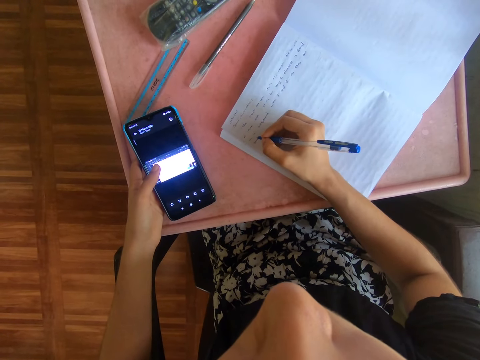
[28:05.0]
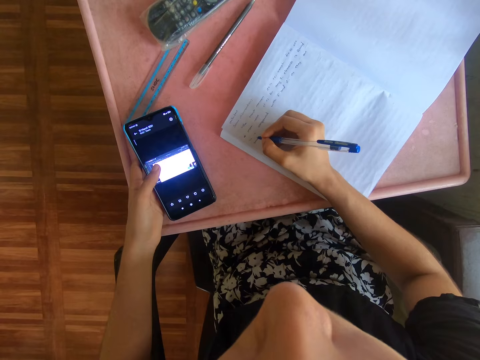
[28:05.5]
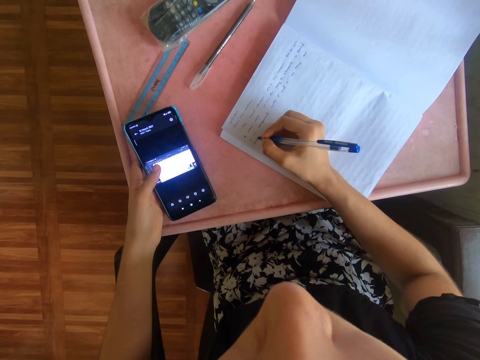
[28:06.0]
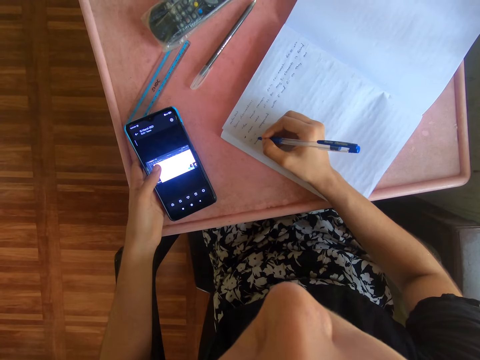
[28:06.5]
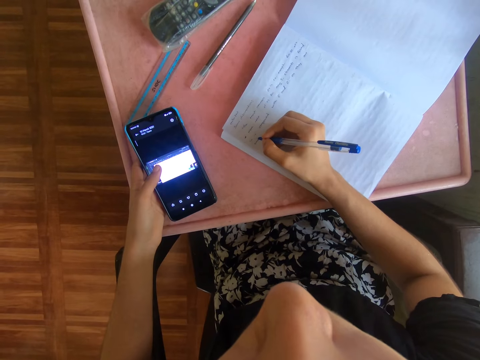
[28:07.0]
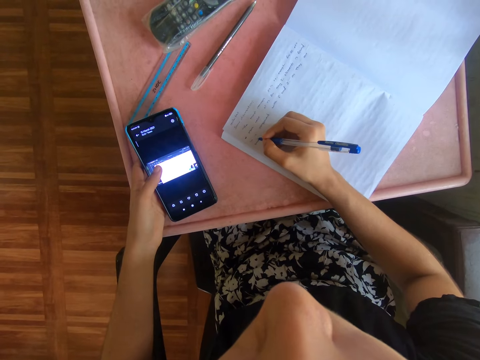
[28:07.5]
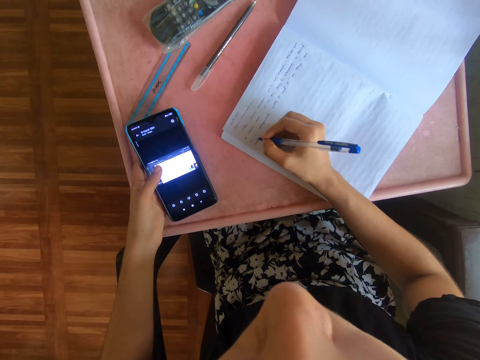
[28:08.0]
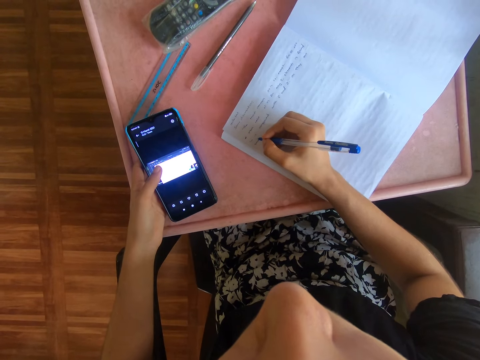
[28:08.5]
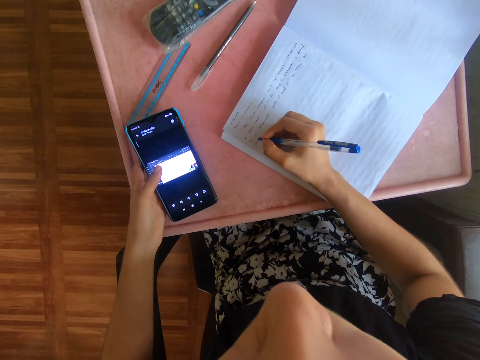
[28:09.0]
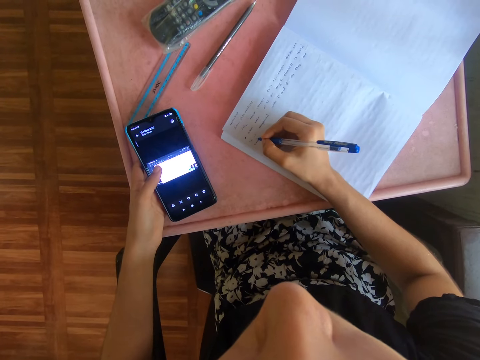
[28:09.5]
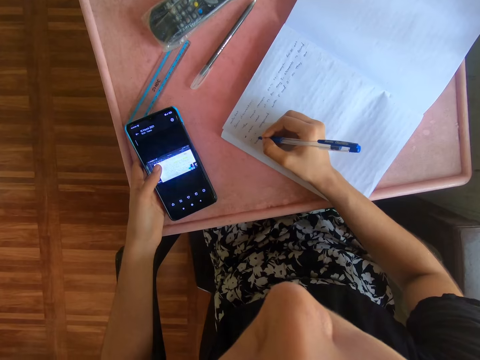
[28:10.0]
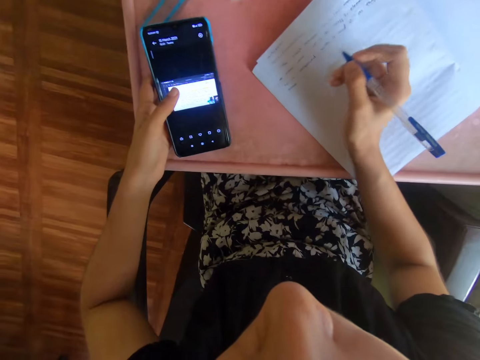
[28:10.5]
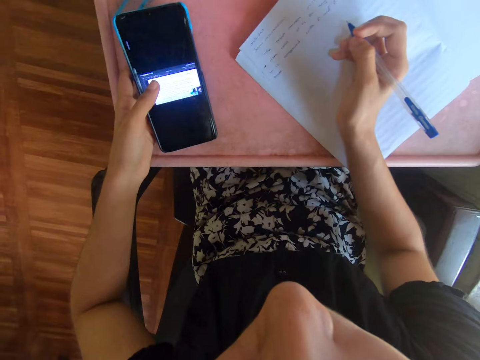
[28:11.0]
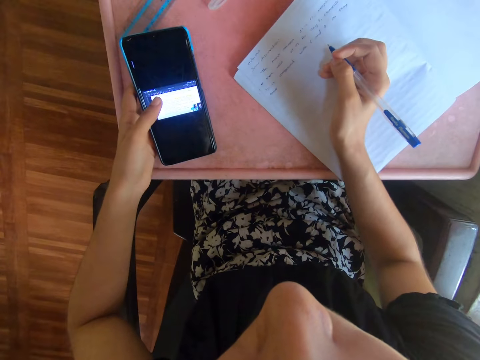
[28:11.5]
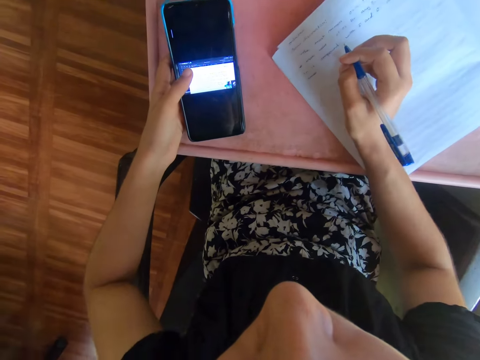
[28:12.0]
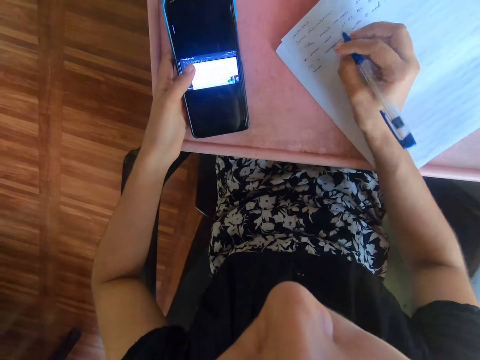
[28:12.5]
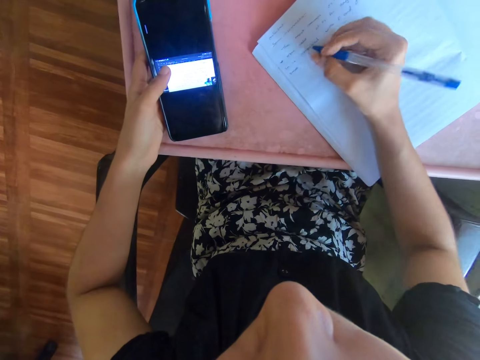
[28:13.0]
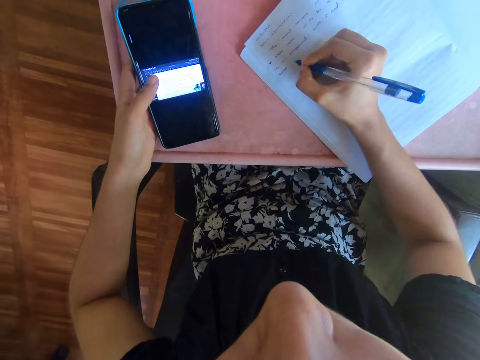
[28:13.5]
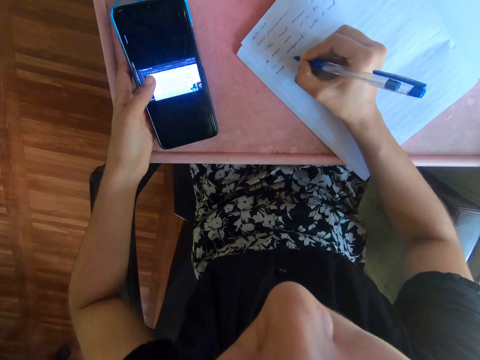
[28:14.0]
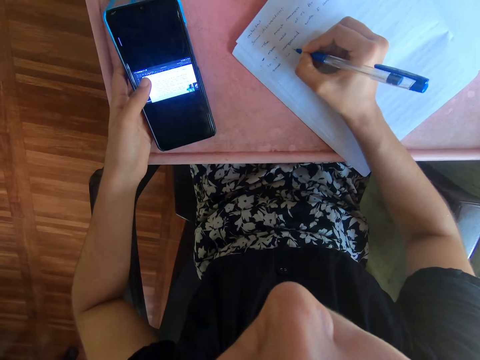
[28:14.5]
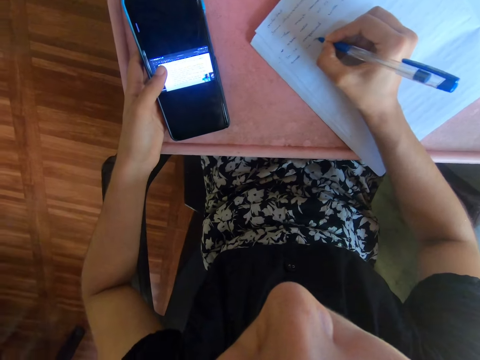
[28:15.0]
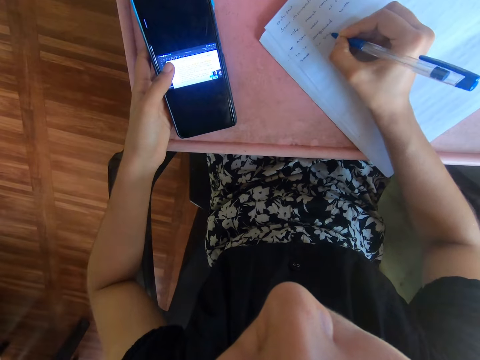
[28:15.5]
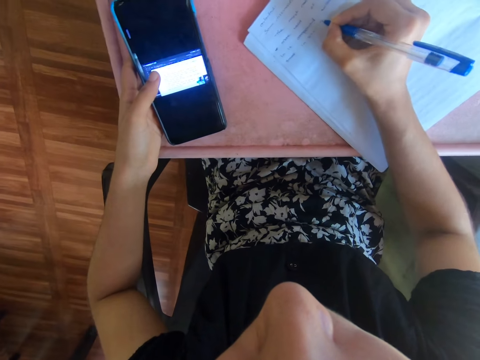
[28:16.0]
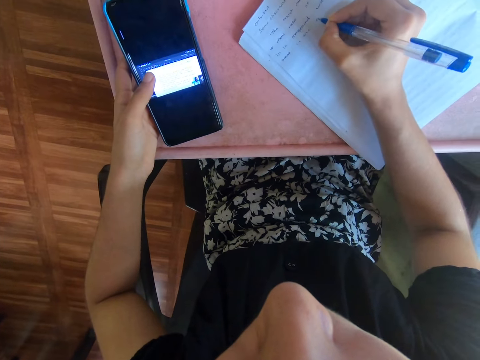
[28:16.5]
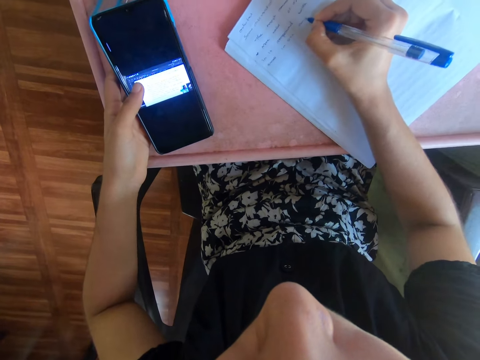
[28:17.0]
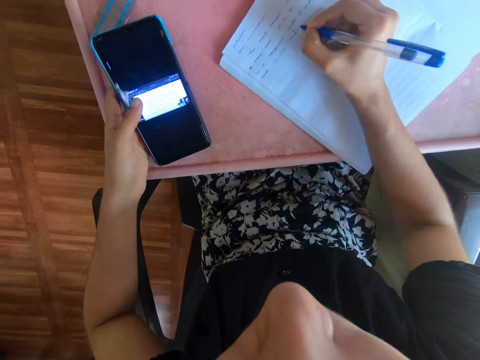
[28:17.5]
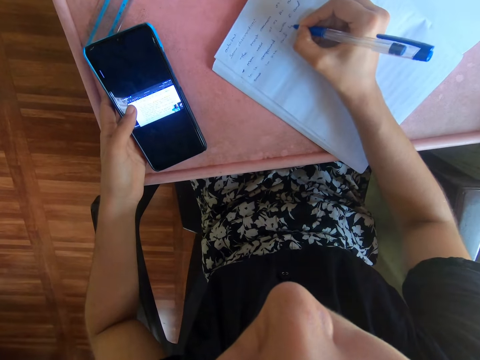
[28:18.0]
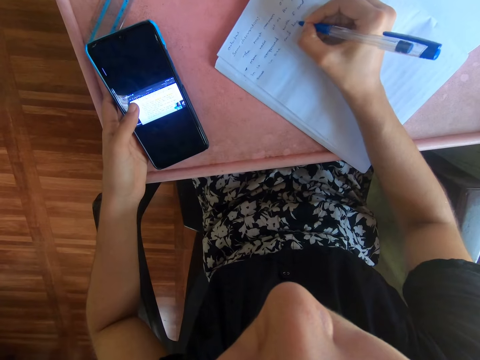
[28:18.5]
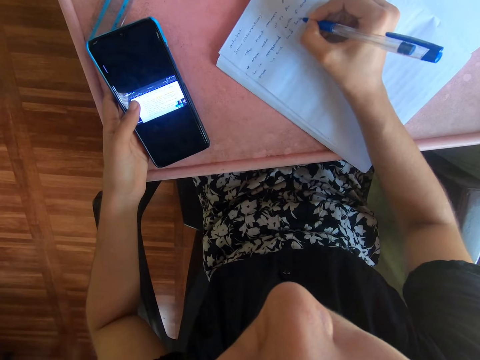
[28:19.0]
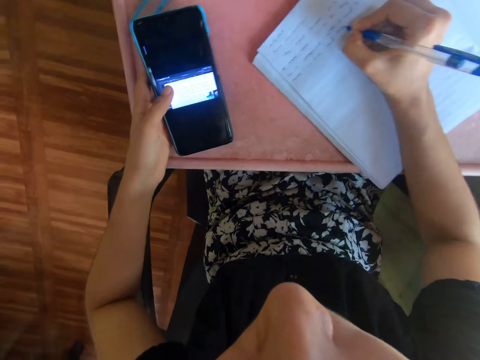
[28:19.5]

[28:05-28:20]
The camera wearer holds the pen. They write down on the book with the pen.

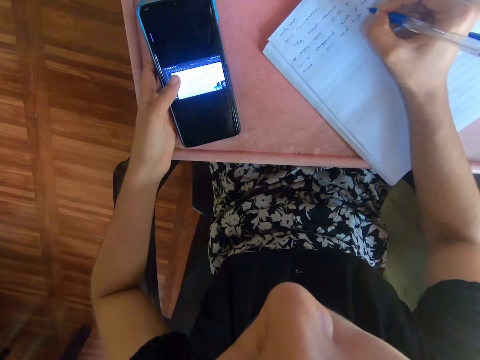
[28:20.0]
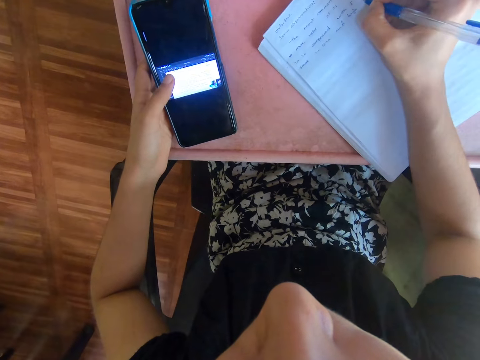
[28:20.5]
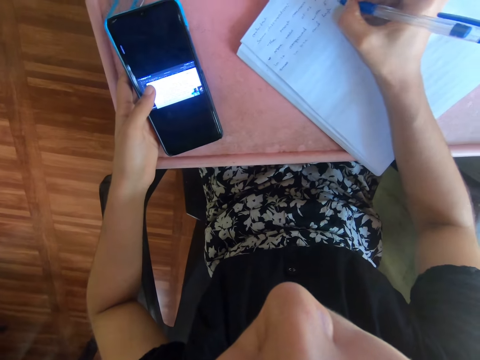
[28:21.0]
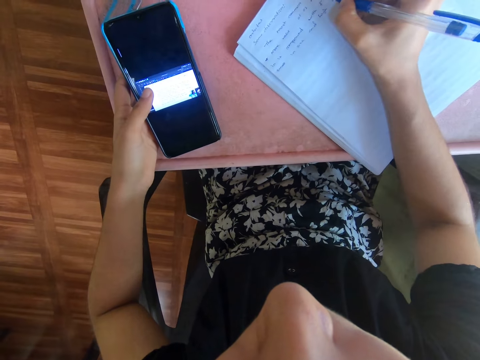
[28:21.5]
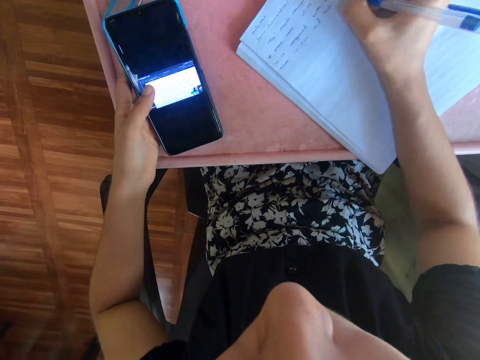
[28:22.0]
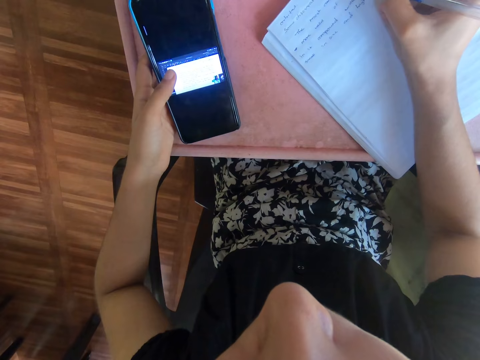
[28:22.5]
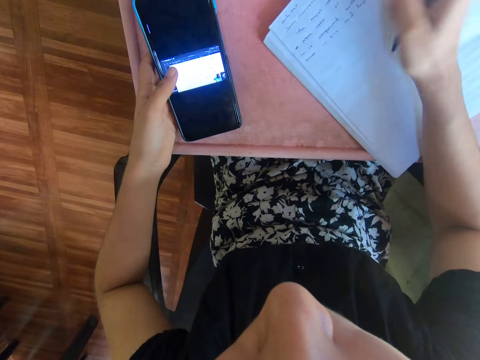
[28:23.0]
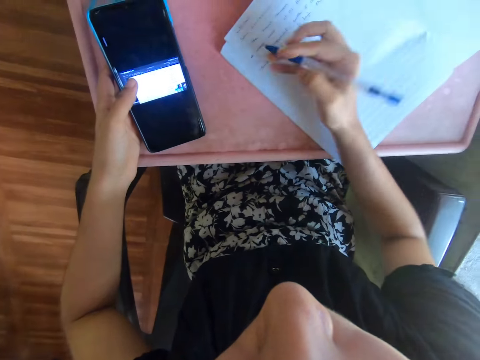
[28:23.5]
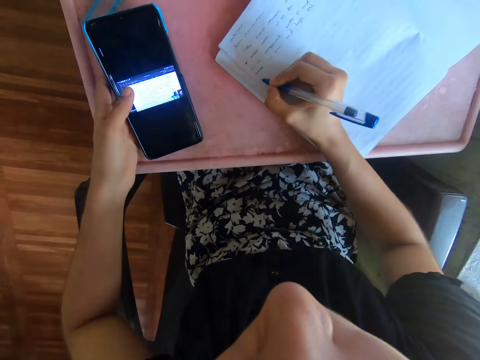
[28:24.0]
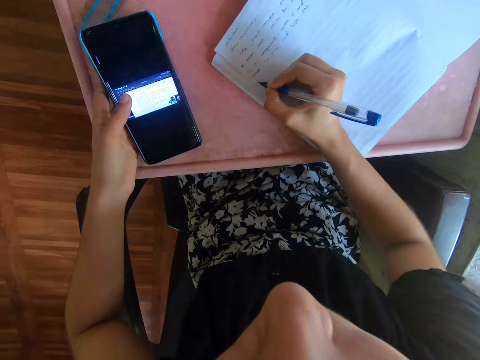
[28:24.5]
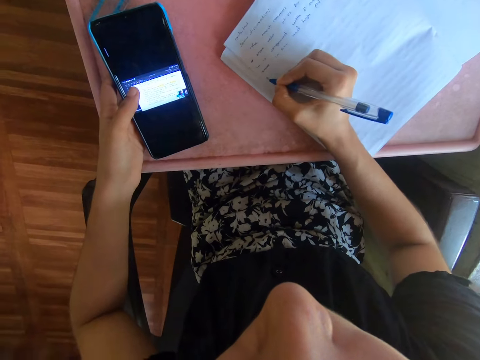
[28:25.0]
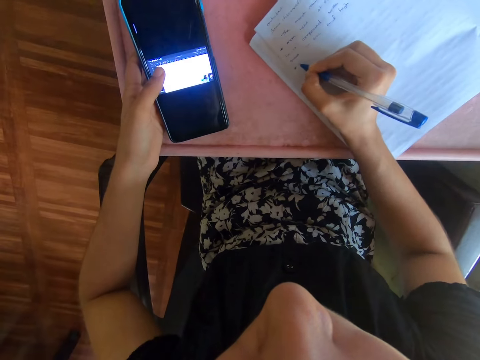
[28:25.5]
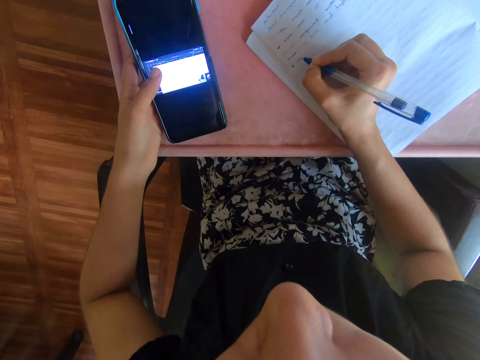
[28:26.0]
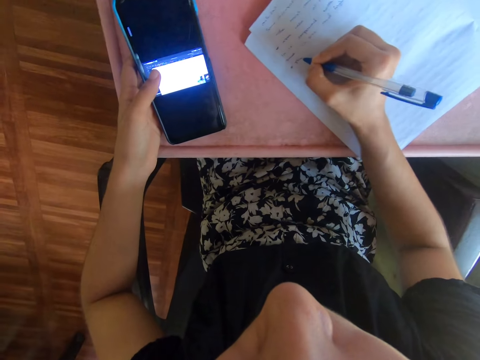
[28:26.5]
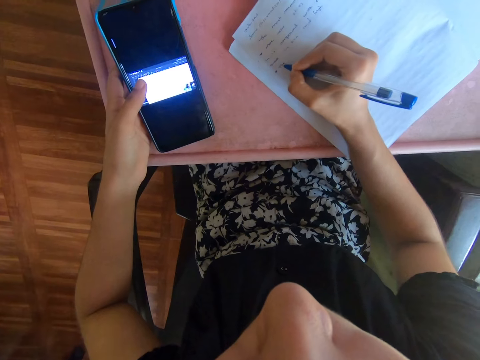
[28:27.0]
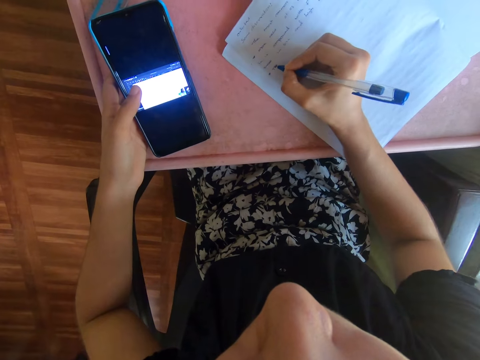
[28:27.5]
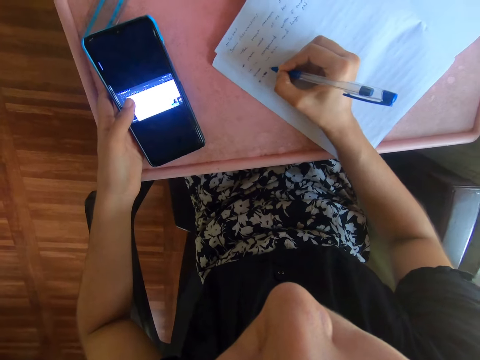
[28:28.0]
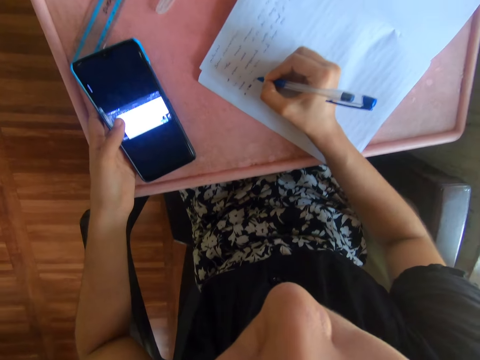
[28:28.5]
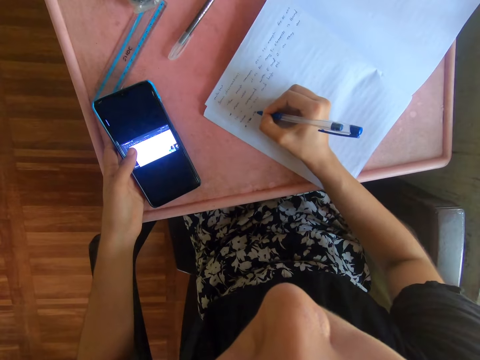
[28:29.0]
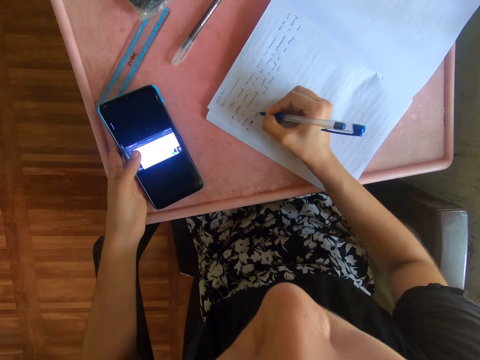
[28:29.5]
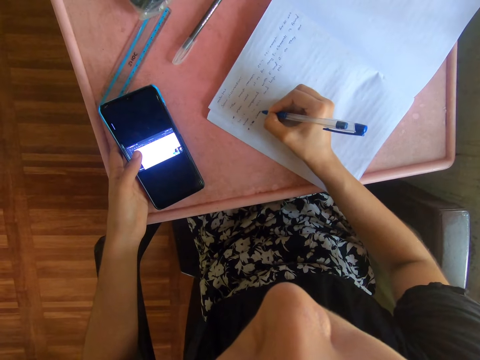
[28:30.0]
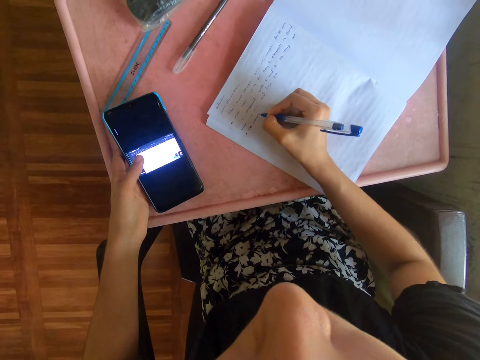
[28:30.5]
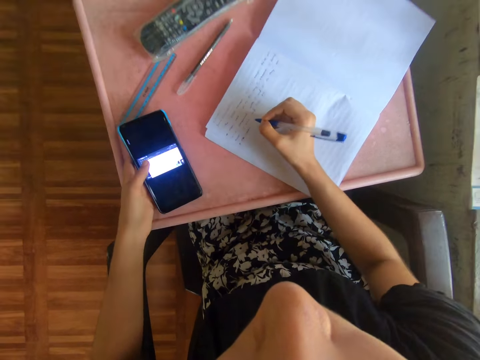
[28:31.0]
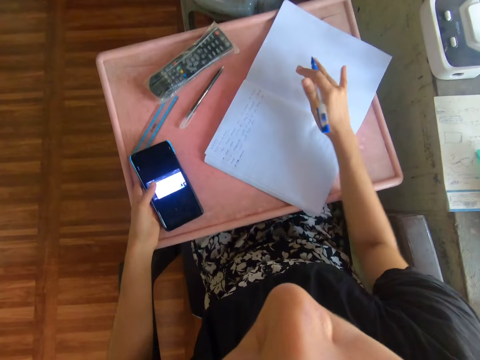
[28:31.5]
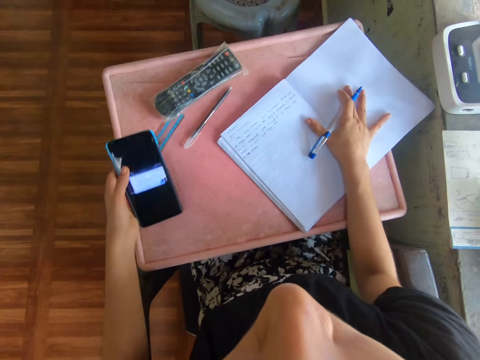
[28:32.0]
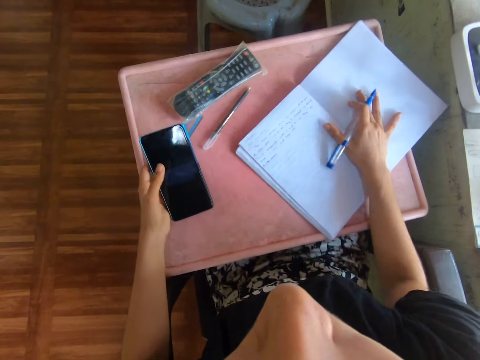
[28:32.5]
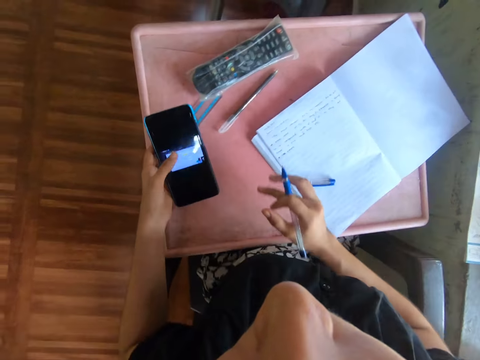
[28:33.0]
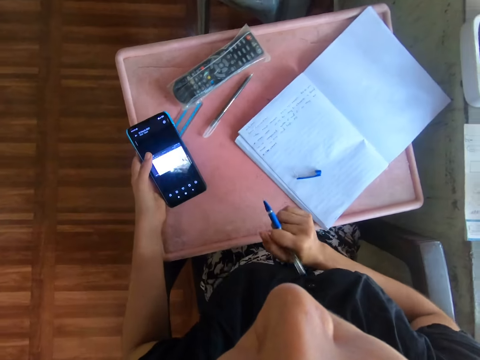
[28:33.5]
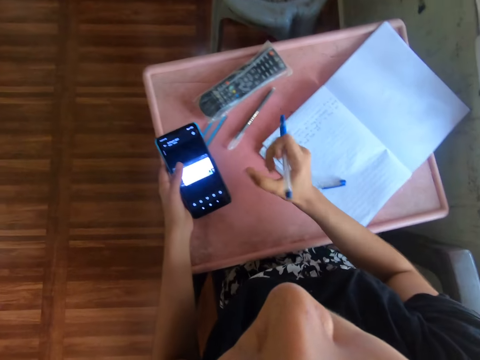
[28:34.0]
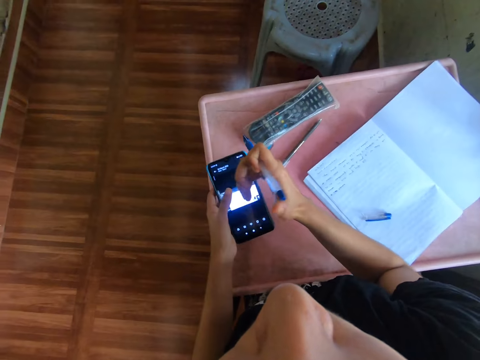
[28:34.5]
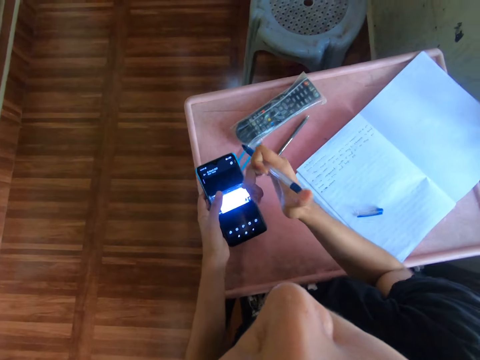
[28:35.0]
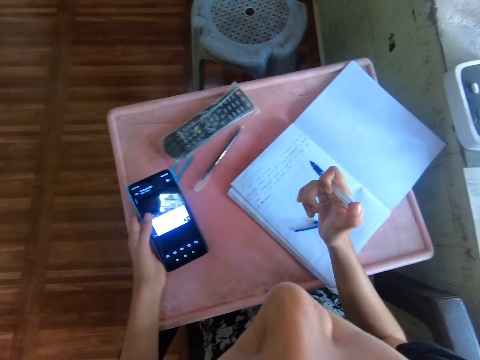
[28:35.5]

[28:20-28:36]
The camera wearer moves the book. They scroll the phone.
